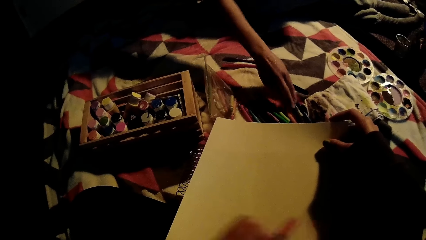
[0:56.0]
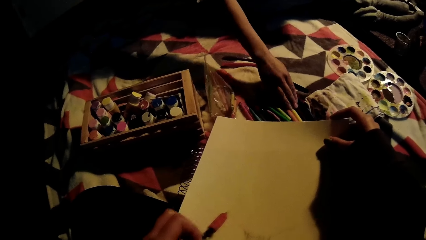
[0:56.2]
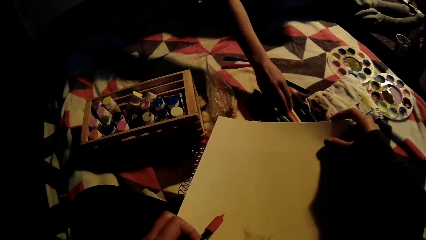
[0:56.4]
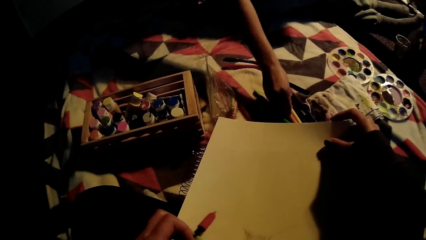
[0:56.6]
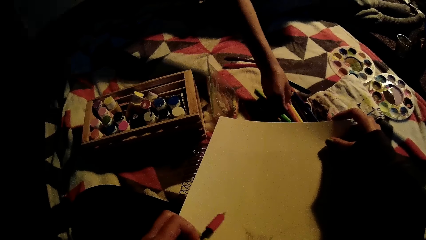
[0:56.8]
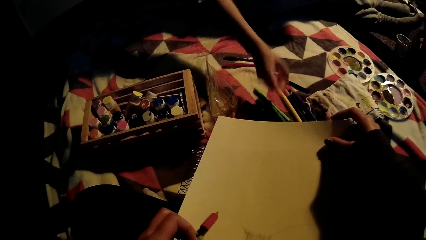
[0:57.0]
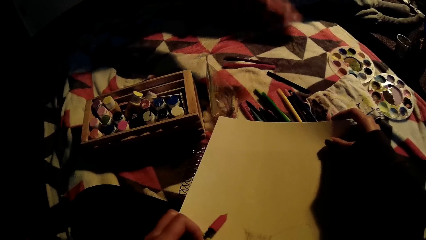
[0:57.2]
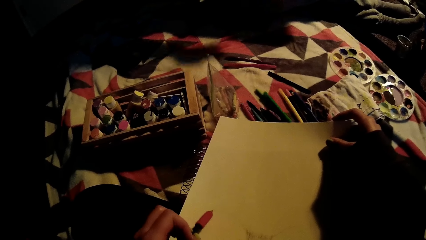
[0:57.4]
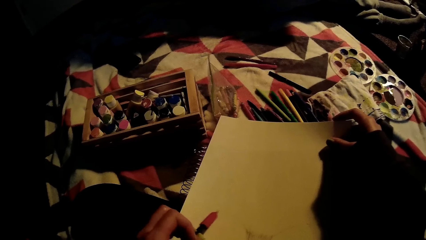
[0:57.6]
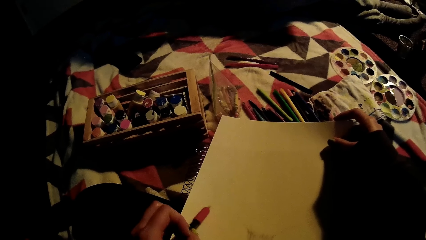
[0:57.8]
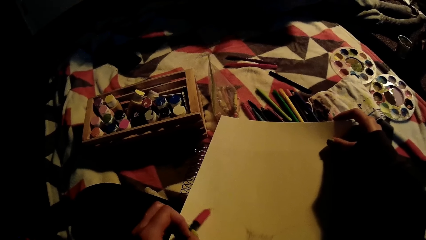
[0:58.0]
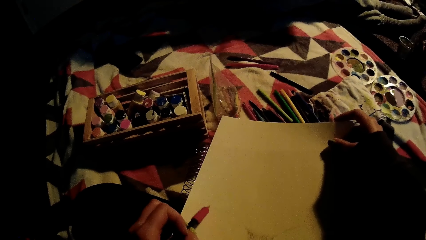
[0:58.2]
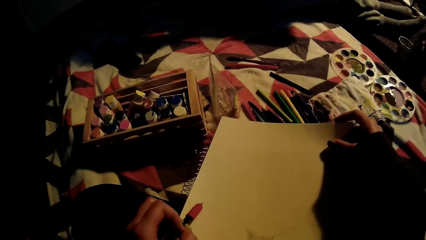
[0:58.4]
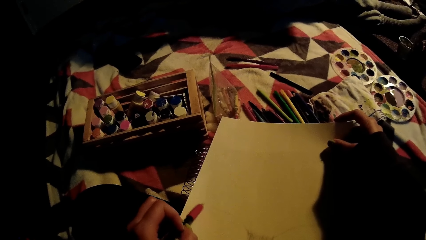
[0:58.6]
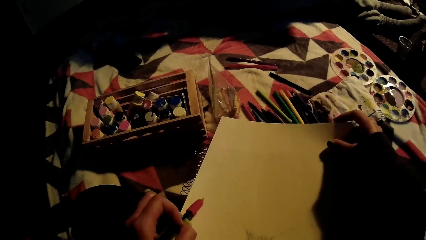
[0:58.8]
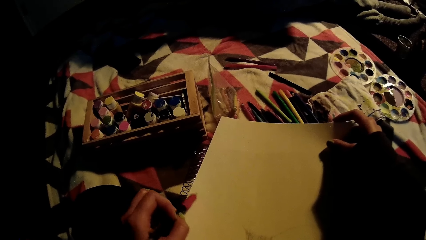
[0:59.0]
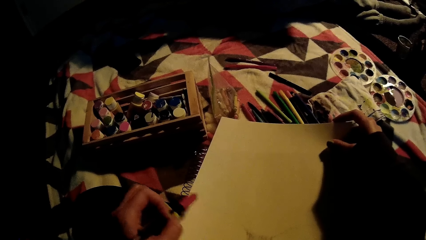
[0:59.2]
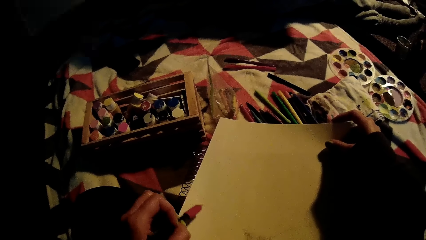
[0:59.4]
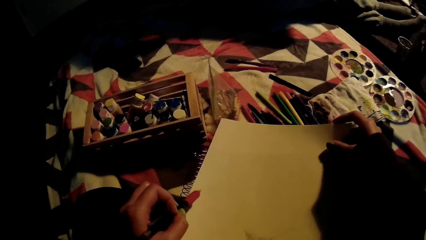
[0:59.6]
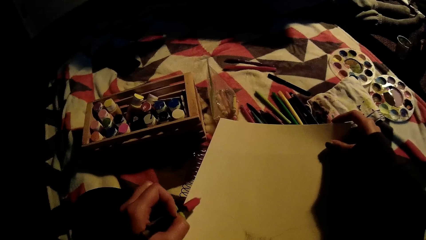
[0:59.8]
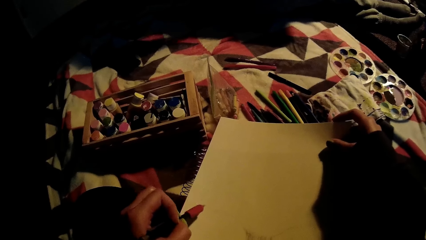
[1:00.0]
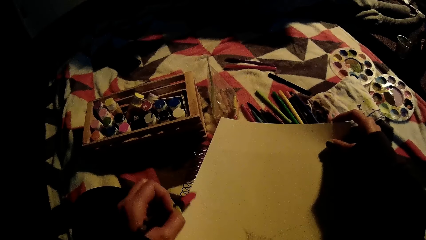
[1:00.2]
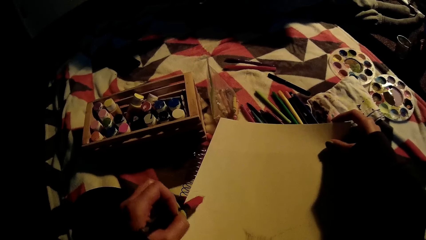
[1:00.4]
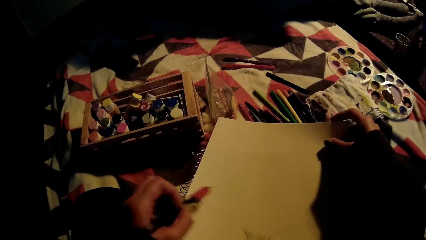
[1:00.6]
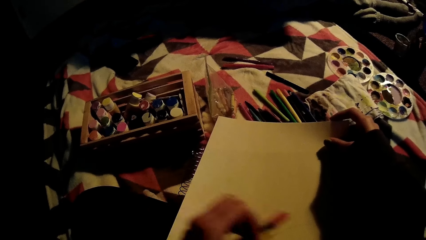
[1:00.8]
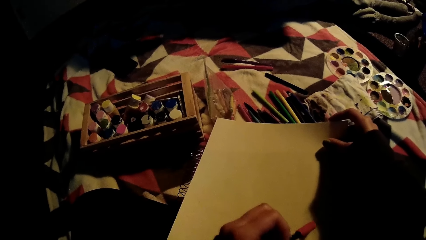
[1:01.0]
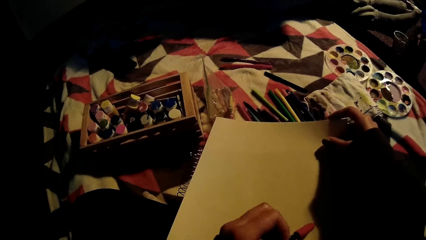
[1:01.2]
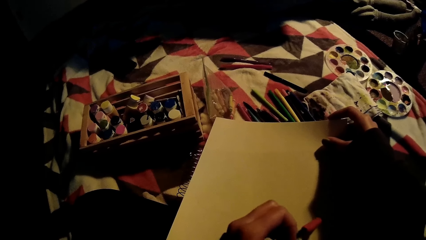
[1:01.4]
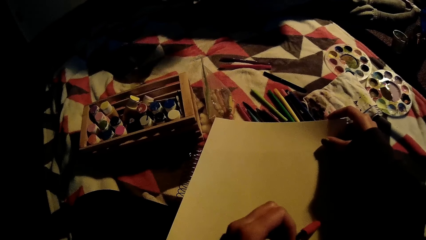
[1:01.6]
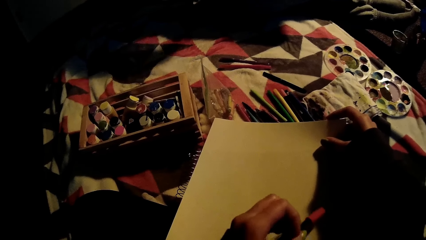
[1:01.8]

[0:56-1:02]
The woman picks up a pencil from the bed with her right hand.

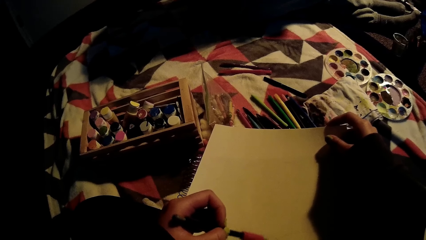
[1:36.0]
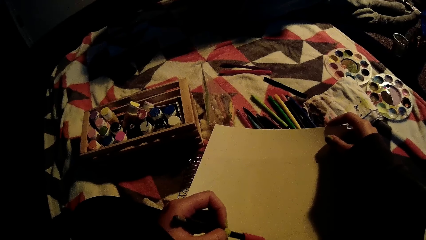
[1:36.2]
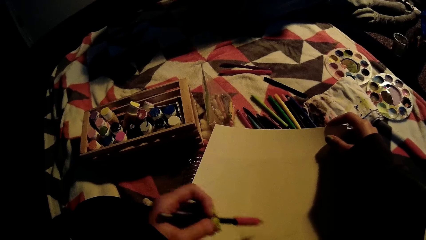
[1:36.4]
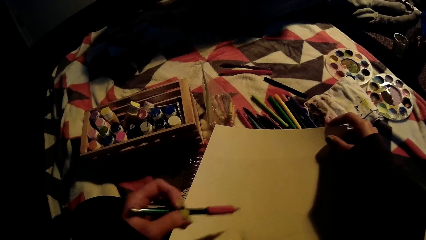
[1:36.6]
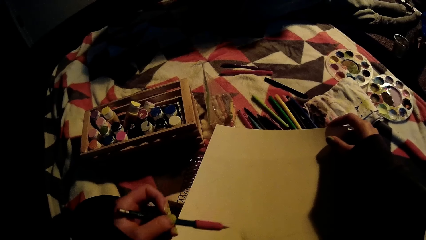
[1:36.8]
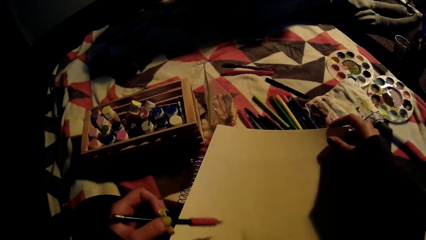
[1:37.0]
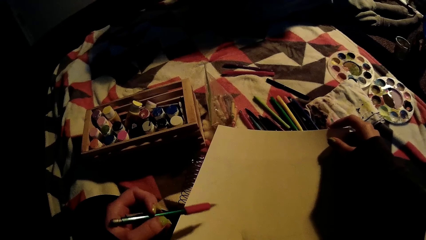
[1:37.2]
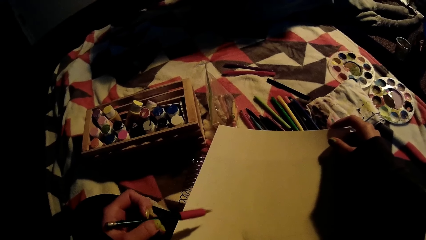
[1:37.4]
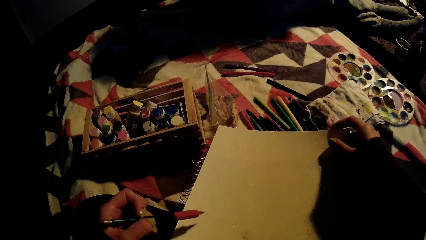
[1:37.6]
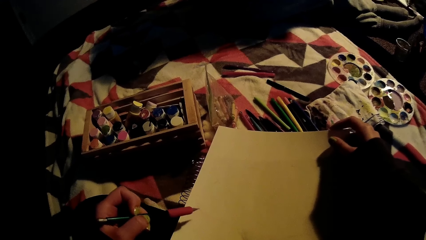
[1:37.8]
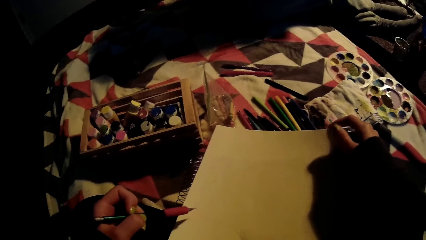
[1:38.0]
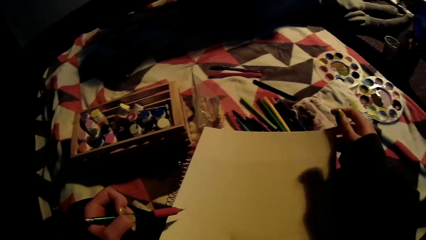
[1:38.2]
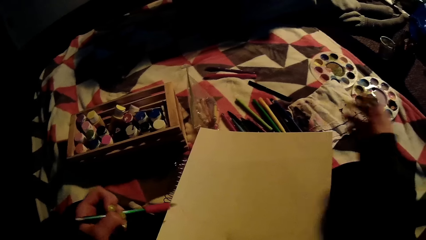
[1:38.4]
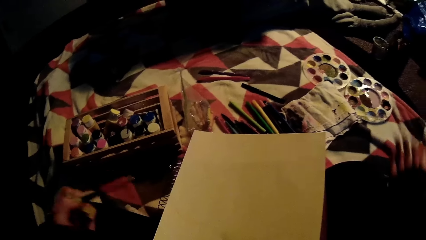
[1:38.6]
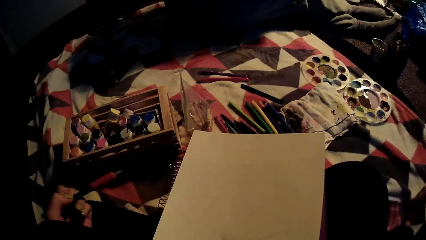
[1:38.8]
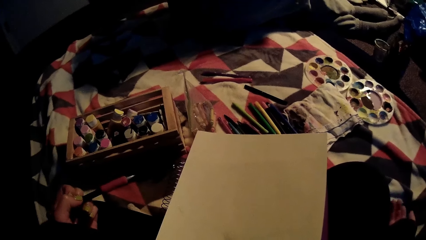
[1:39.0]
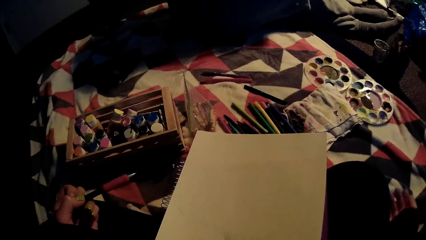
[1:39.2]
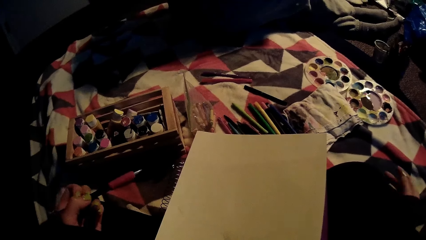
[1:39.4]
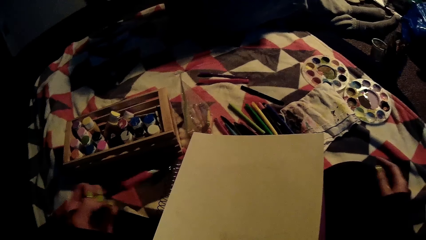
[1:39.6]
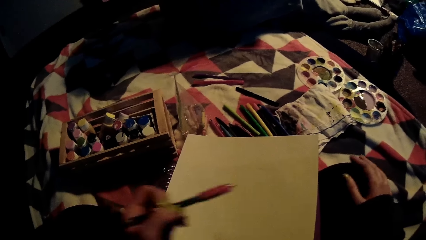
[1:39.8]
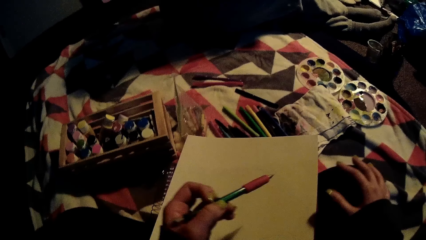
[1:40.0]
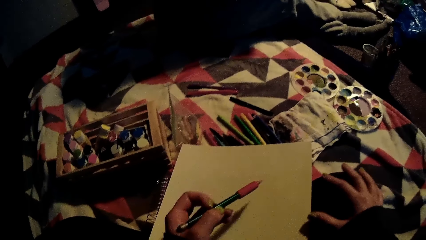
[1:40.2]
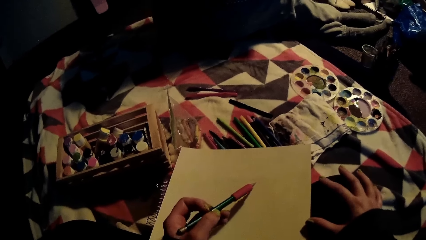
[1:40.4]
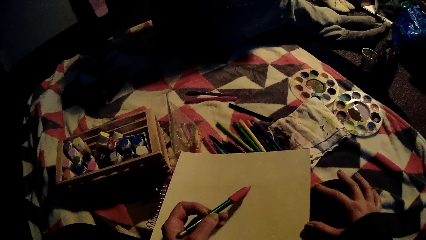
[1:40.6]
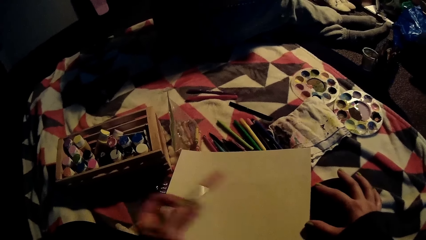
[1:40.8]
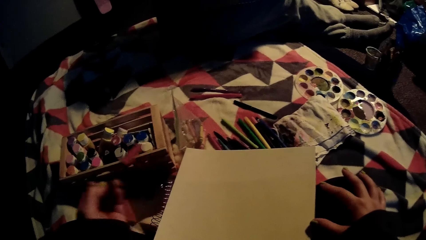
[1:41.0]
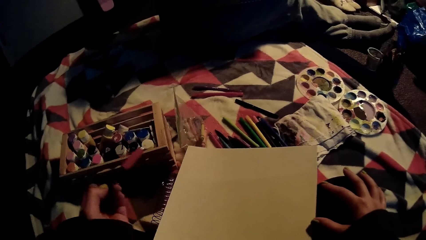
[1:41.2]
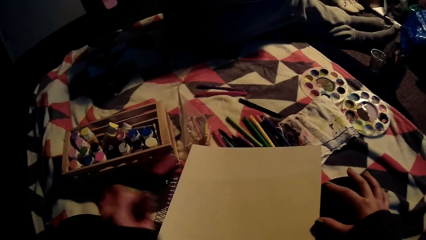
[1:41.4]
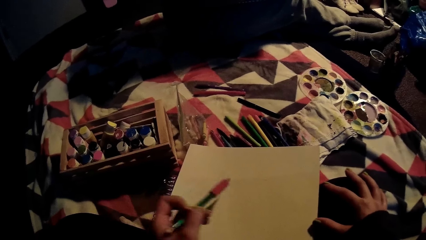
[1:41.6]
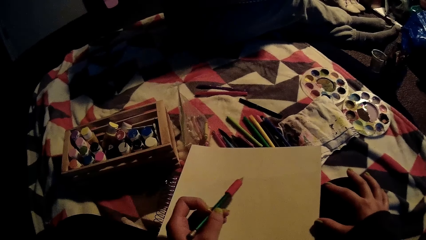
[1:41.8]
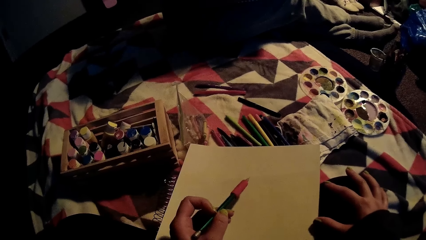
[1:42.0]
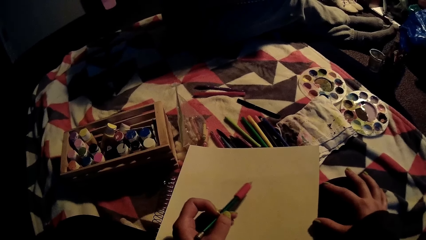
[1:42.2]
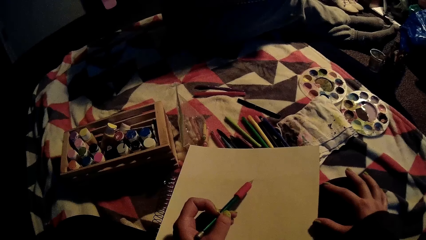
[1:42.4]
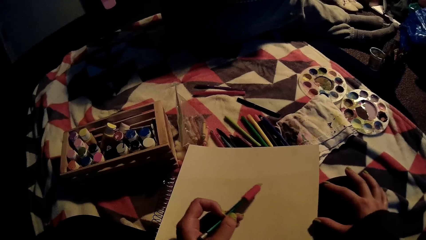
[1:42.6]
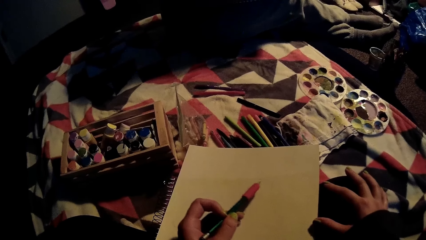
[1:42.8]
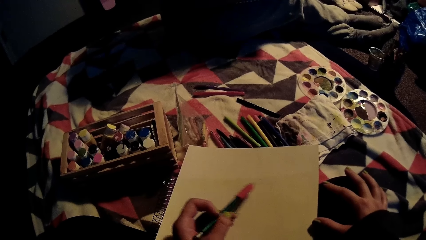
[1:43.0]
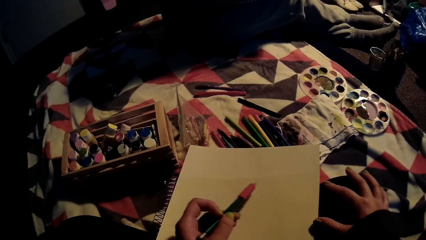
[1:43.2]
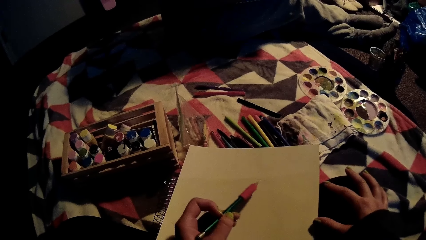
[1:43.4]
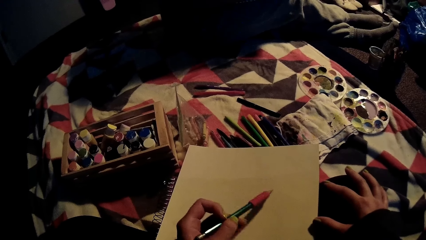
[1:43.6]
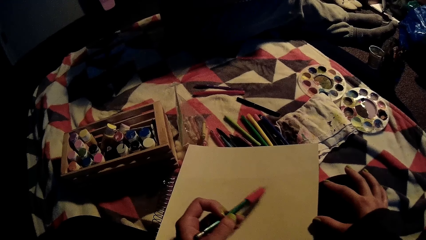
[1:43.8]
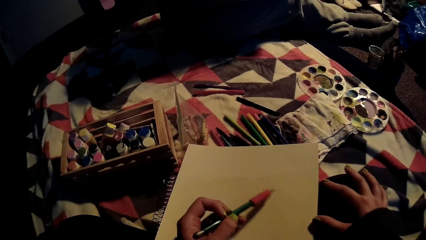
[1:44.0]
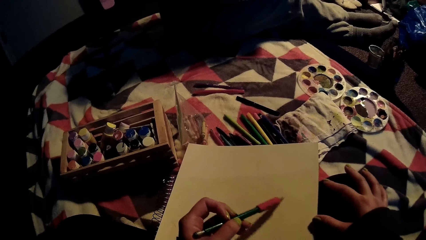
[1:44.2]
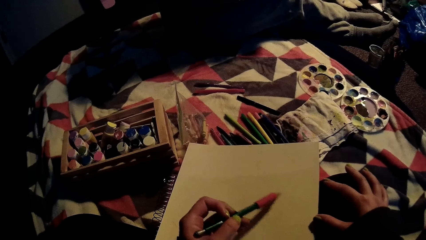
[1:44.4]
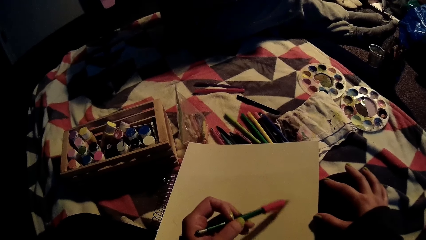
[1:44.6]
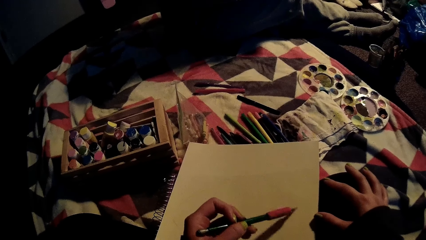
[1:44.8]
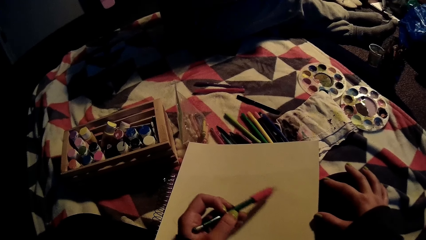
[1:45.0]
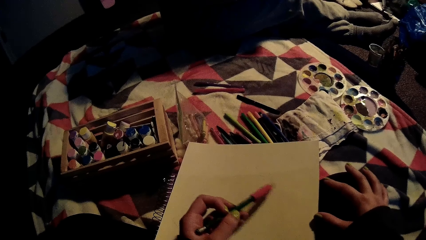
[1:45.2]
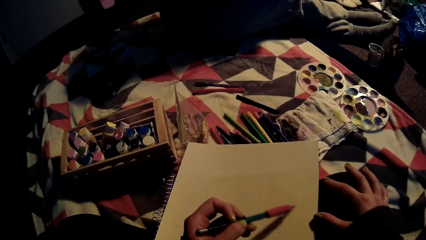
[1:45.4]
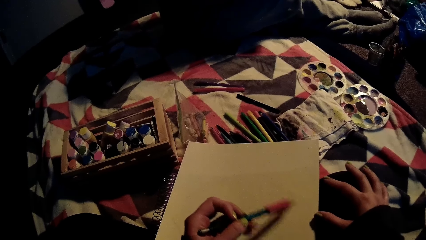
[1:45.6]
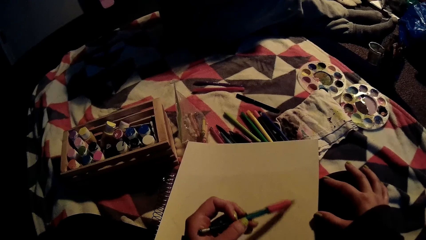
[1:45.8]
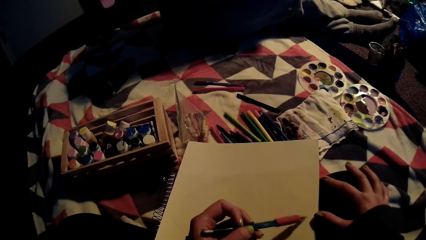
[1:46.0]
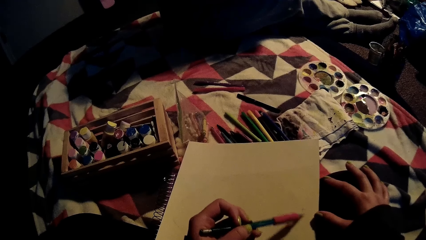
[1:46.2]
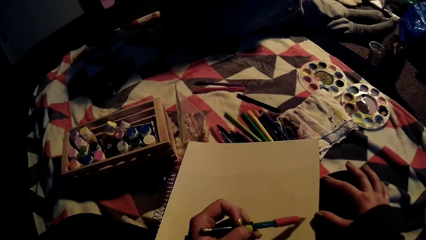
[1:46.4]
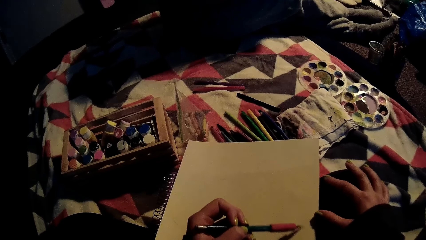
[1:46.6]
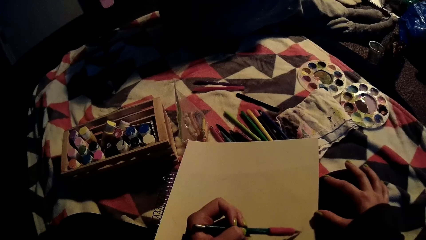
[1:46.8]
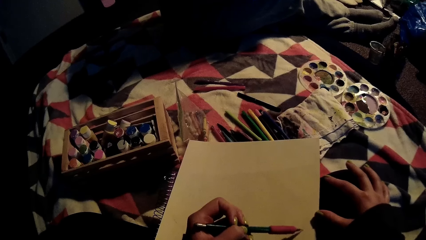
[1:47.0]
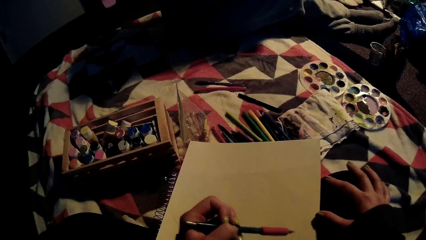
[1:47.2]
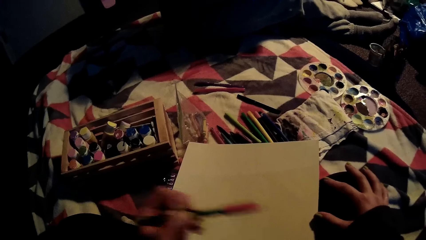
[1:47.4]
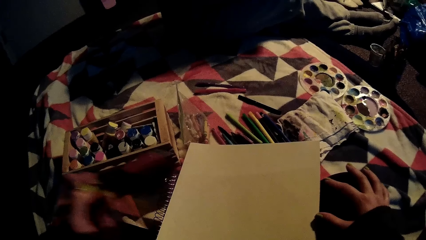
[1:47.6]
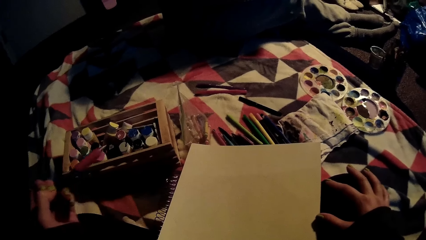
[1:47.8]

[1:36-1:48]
The camera wearer places her right hand on the bed. She holds the paper on her legs with her right hand. She draws on the paper in her right hand with the pencil in her left hand.
